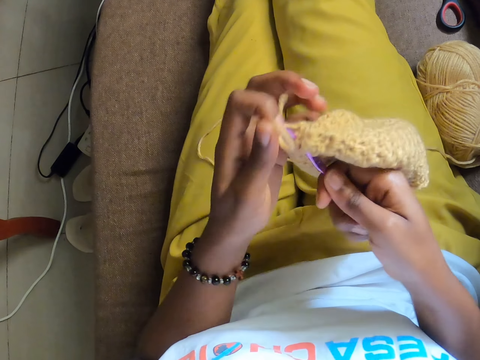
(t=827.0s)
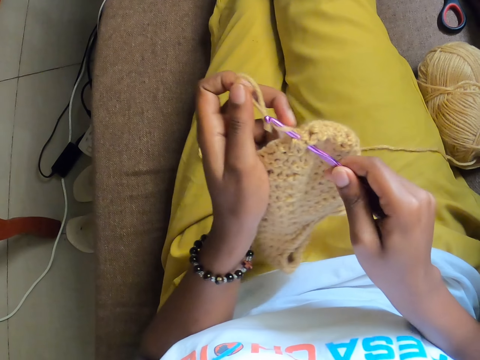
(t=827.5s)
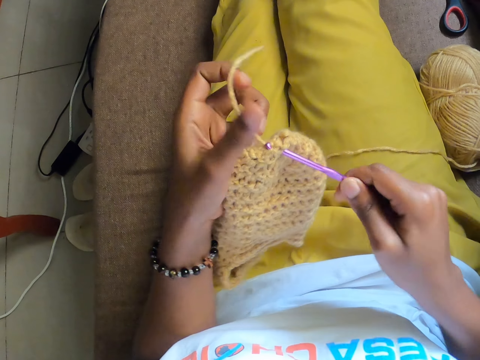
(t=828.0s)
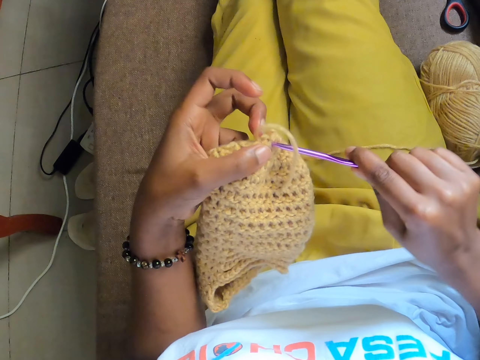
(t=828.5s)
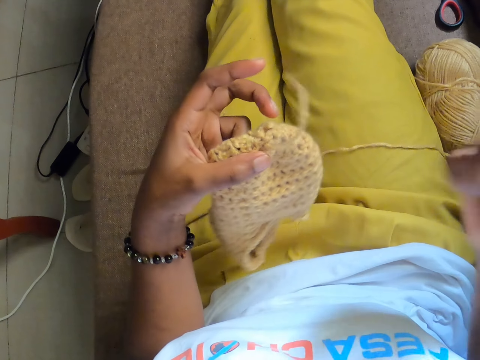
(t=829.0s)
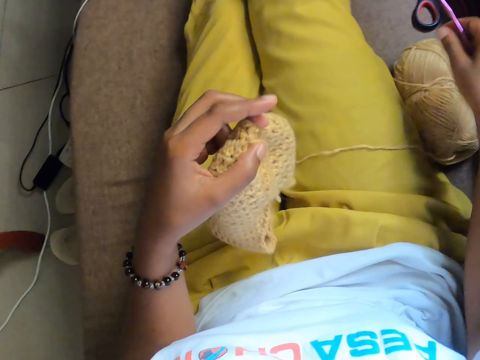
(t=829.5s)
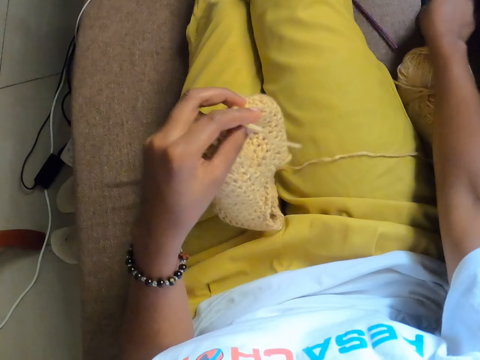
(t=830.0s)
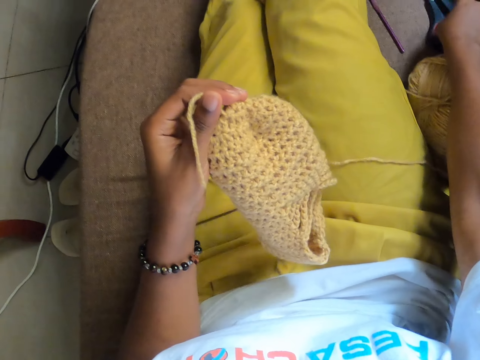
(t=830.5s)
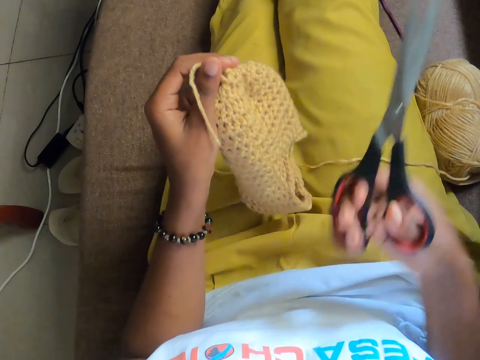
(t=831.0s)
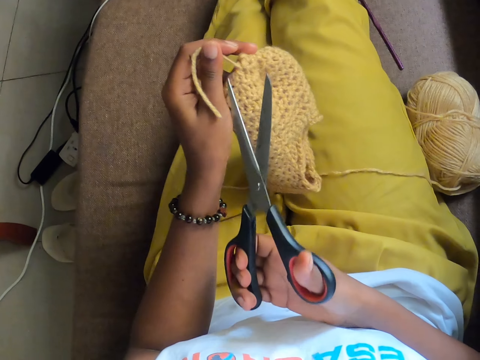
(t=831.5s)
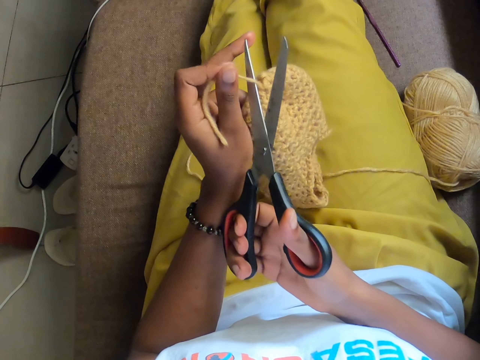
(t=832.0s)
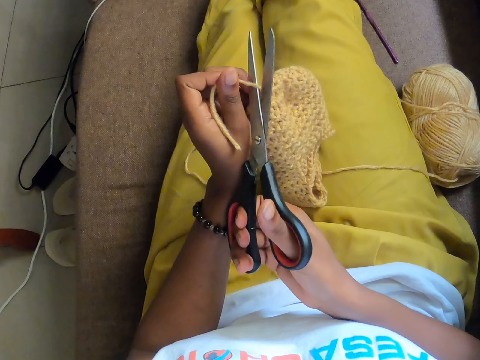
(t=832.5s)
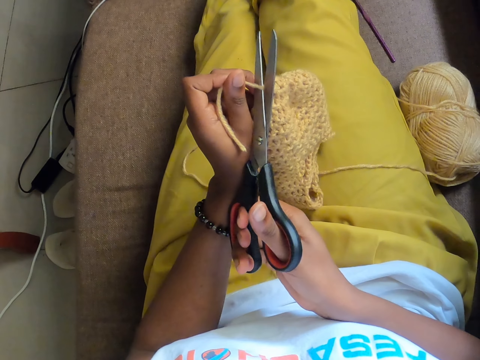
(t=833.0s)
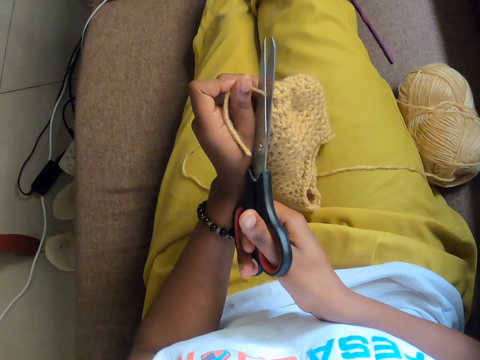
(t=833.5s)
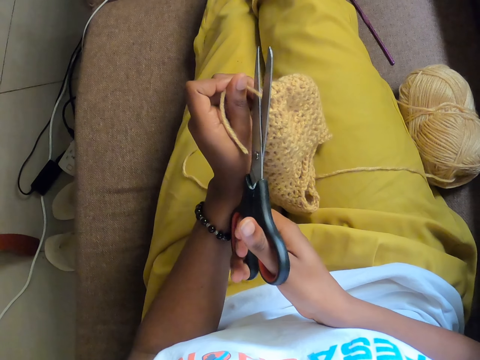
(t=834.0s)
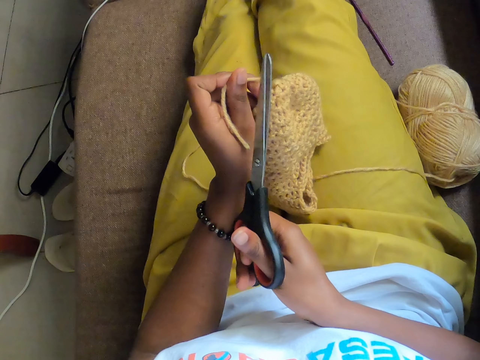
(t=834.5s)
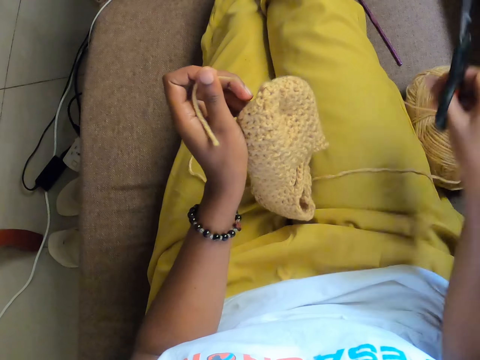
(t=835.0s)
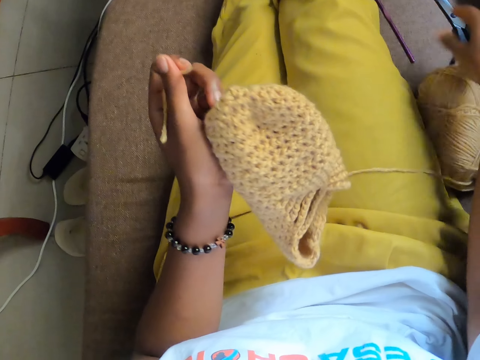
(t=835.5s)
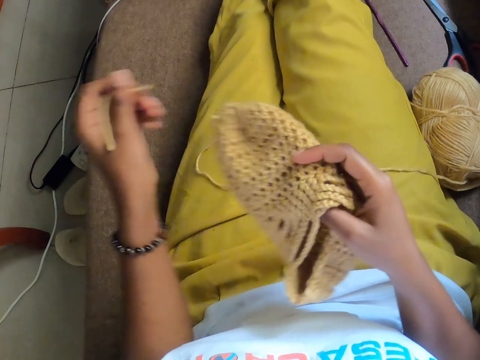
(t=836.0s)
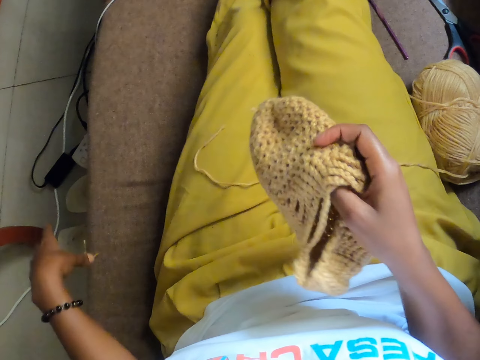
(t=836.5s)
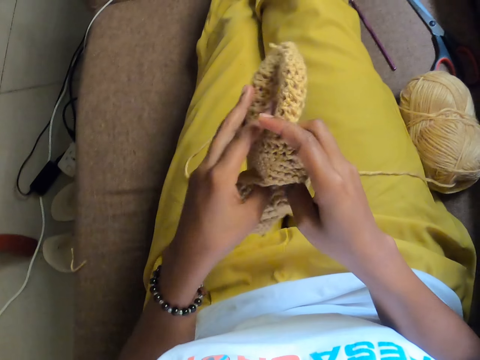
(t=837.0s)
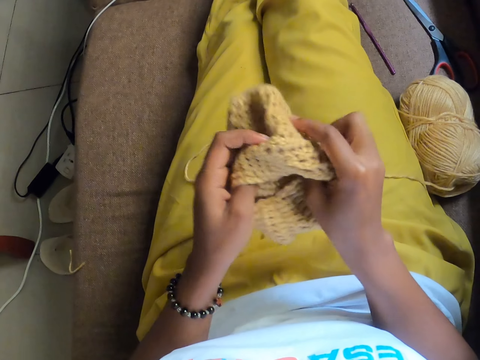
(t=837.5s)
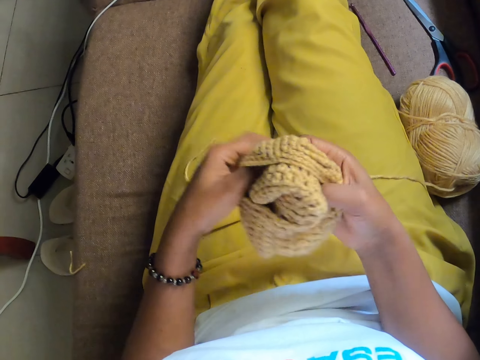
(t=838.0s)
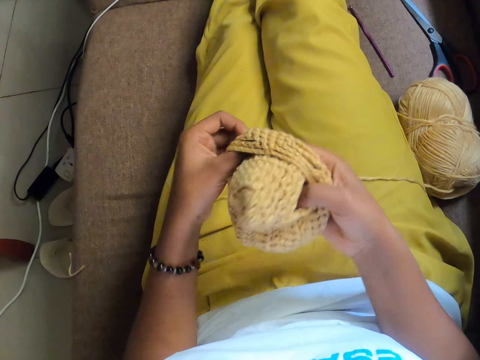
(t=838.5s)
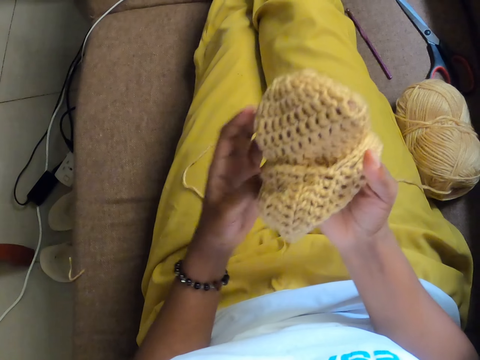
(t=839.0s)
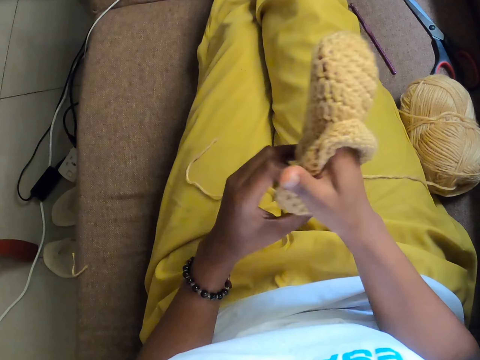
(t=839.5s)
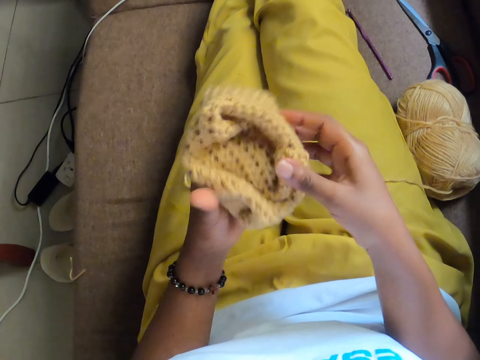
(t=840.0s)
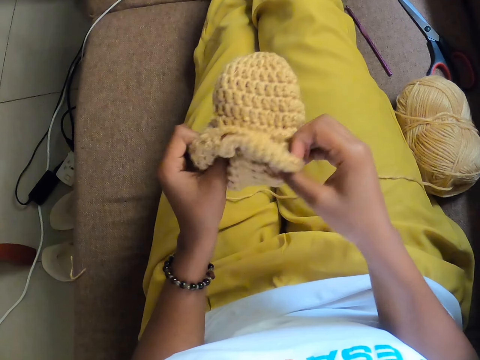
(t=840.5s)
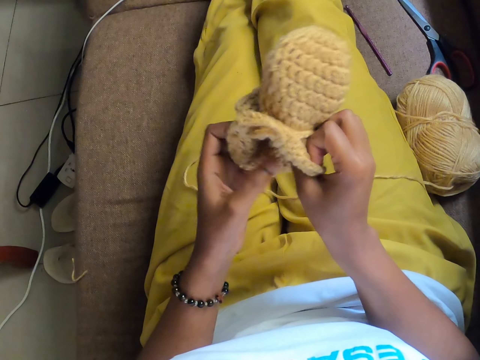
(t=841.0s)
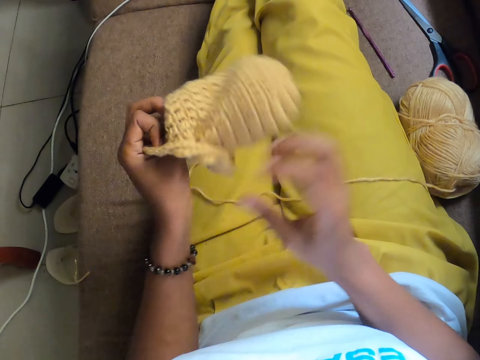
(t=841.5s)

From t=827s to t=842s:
The camera wearer drops the knitting hook on the floor with her right hand. She picks up a pair of scissors from the floor with her right hand. She cuts a wool on the crocheted yarn with the pair of scissors in her right hand. She drops the pair of scissors on the floor with her right hand. She passes the crocheted yarn from her left hand to her right hand. She drops the wool on the floor with her left hand. She holds the crocheted yarn with both hands. She flips the crocheted yarn inside out with both hands.

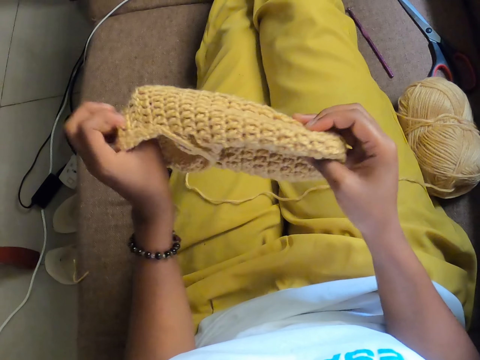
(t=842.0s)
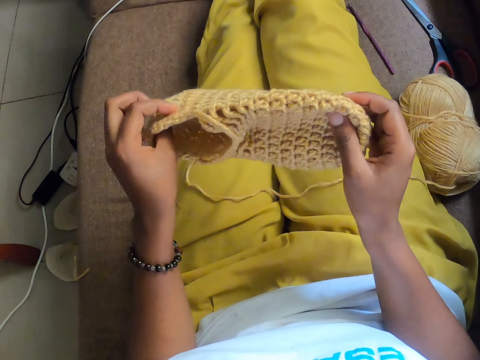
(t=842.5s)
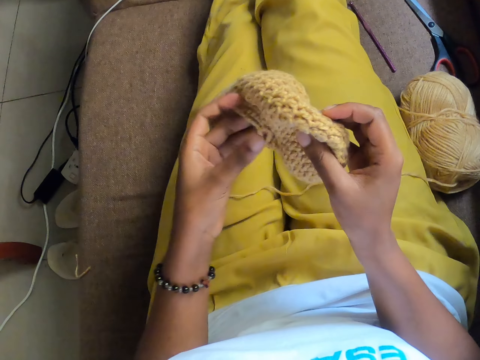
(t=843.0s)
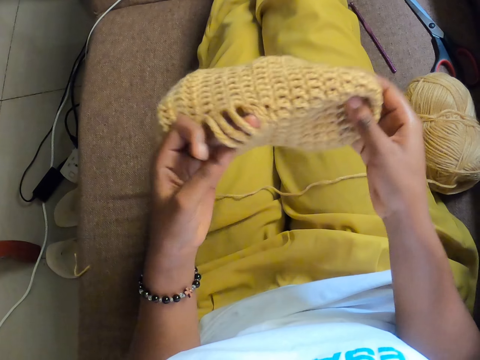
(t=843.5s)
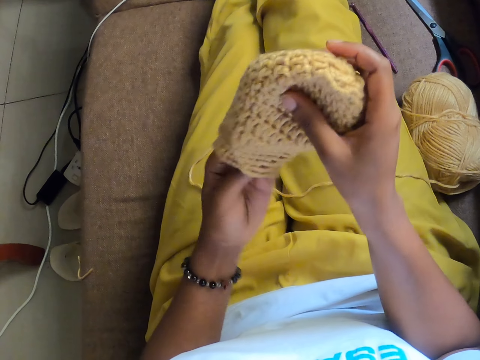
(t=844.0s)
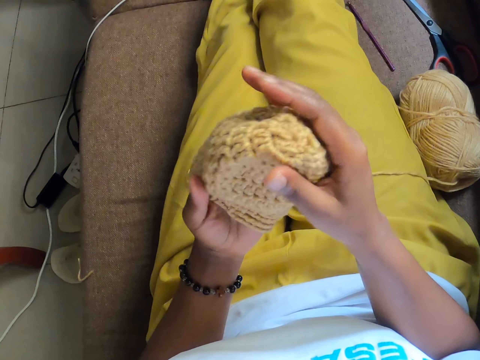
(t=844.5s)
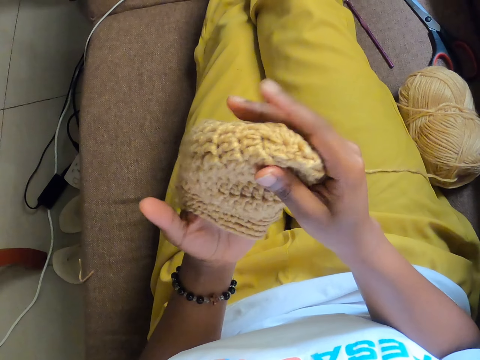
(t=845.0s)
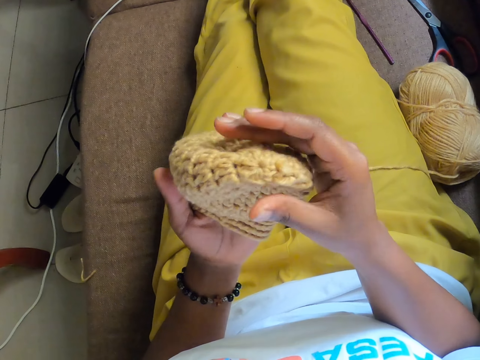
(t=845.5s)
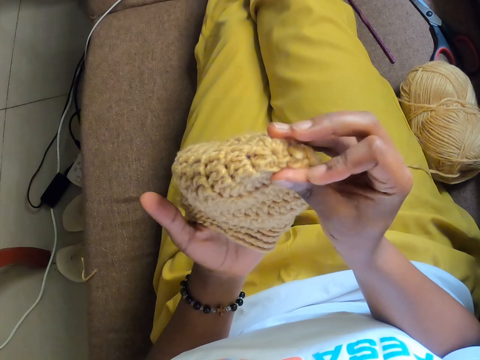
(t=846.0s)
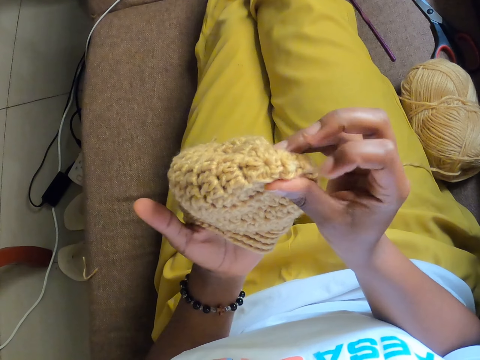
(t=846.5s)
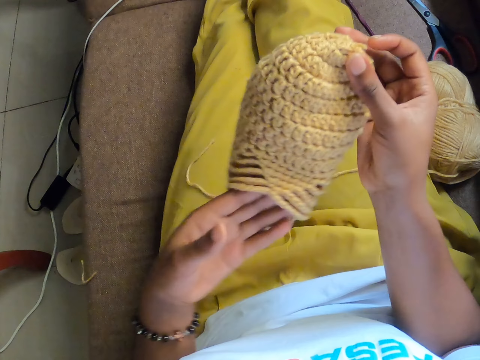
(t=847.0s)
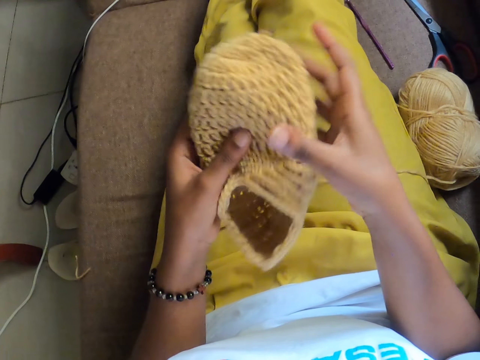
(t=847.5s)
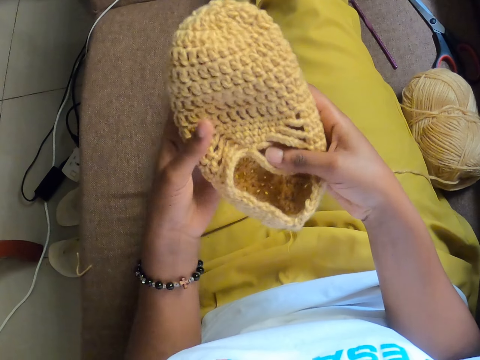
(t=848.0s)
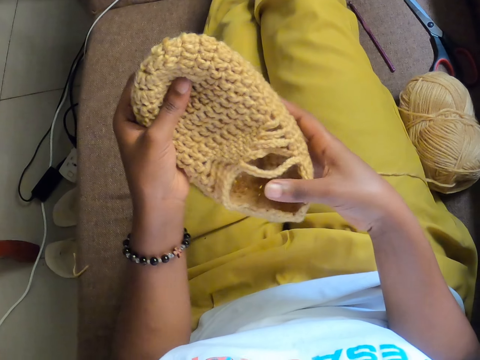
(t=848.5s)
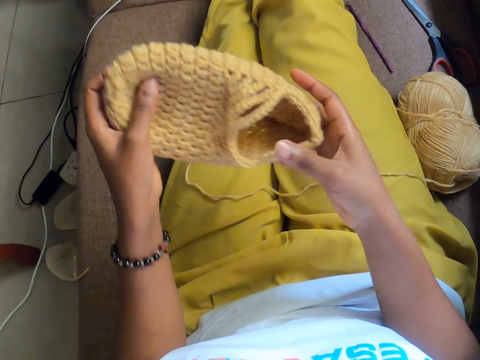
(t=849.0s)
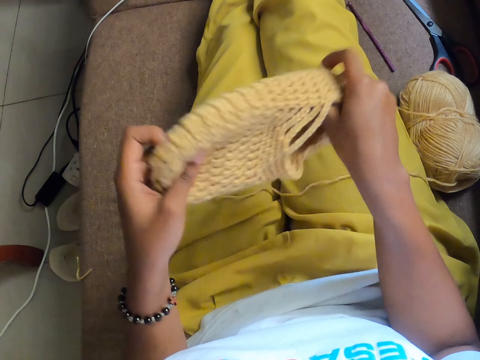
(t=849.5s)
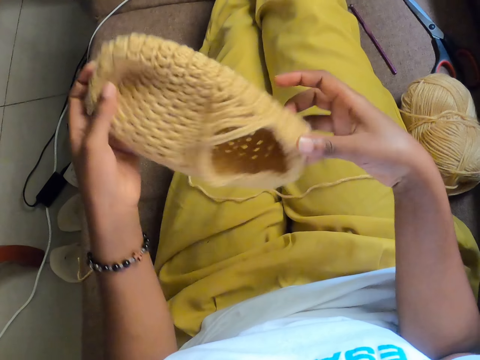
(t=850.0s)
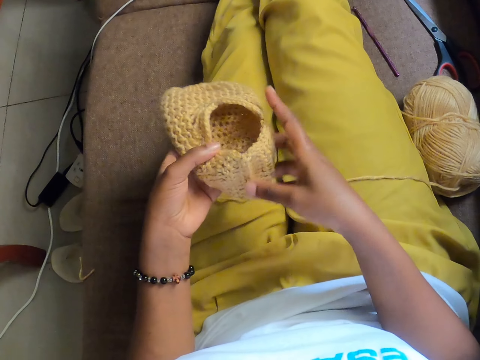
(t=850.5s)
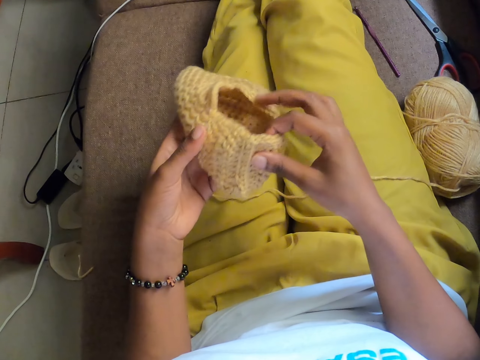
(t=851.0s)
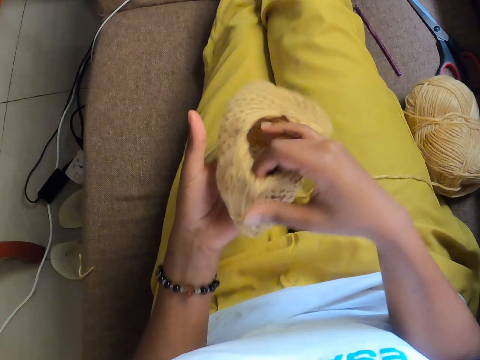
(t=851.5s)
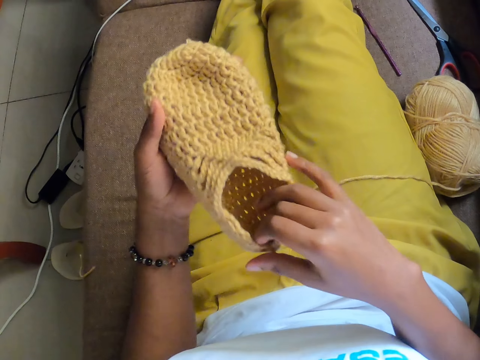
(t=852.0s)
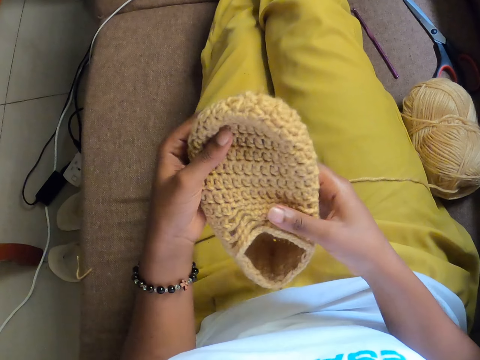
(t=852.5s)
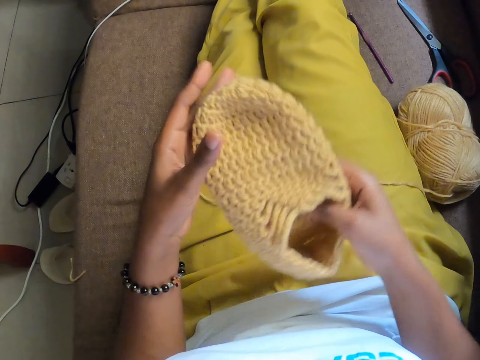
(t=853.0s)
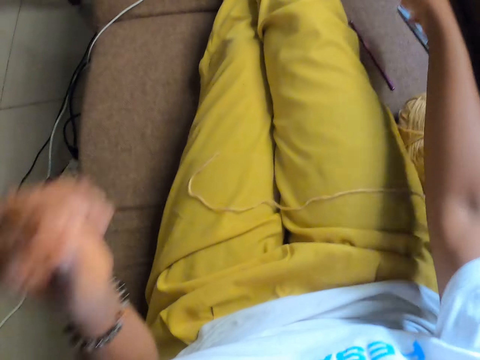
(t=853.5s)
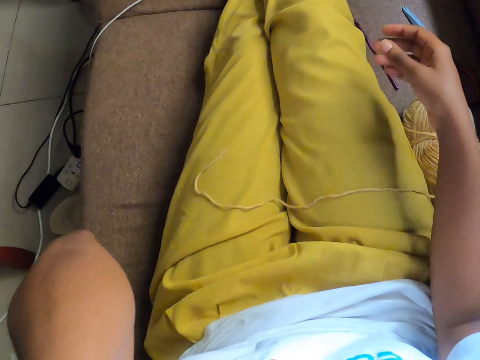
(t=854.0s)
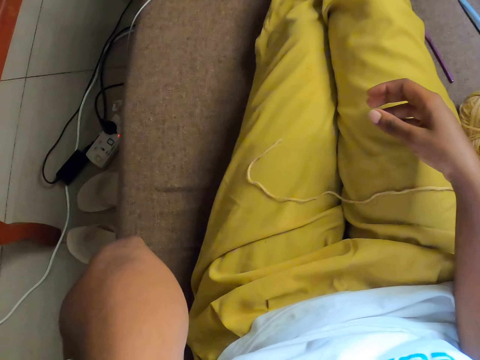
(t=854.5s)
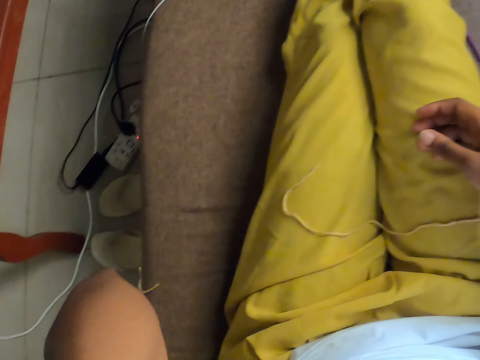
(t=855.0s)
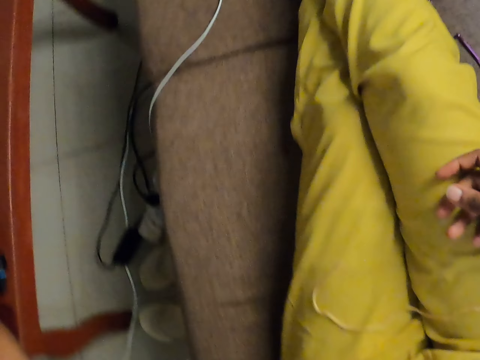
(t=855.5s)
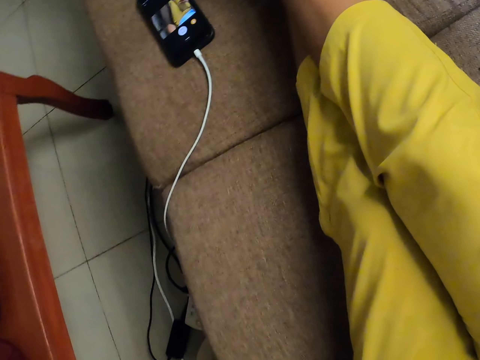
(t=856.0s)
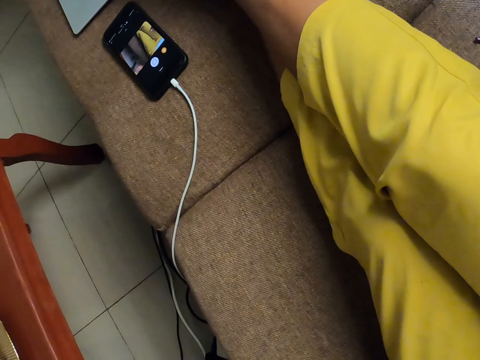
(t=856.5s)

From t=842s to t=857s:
The camera wearer looks at the crochet cloth or crocheted yarn. She drops the crocheted yarn on the floor with her right hand. She raises her left hand towards her head. She lowers her left hand from her head.
